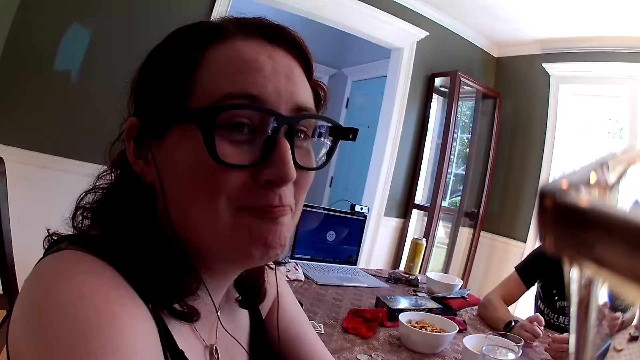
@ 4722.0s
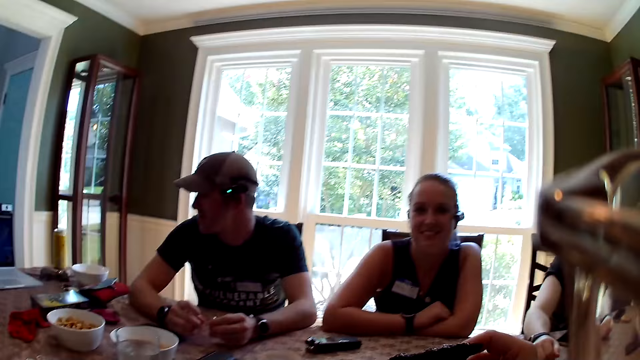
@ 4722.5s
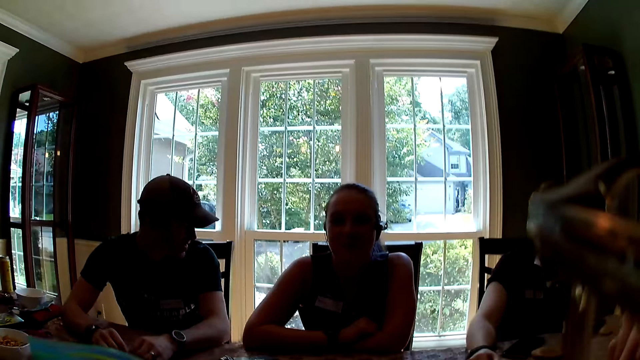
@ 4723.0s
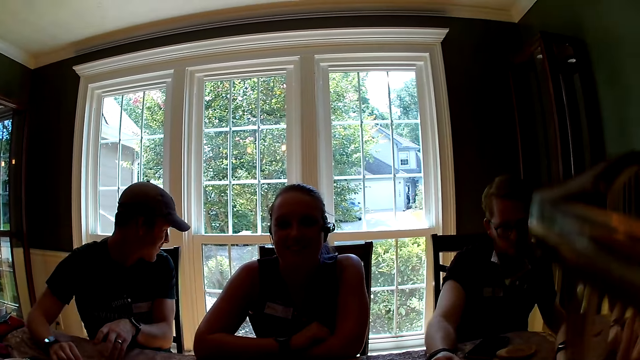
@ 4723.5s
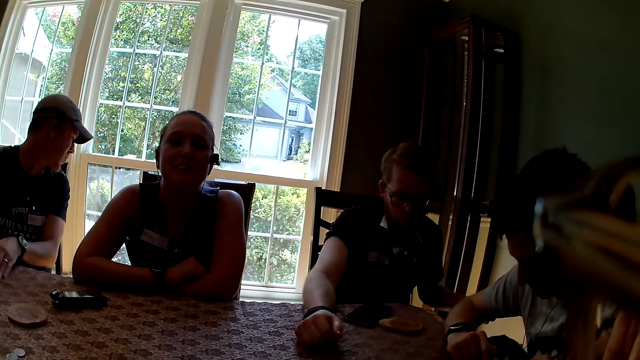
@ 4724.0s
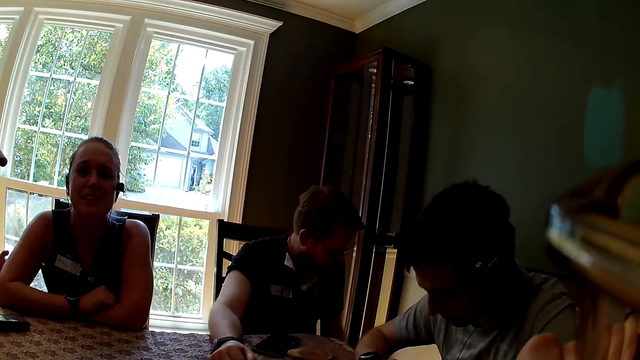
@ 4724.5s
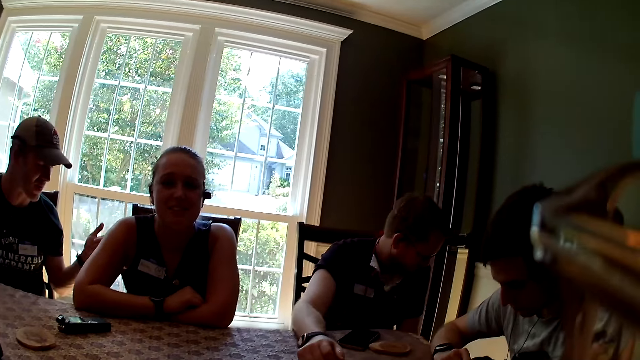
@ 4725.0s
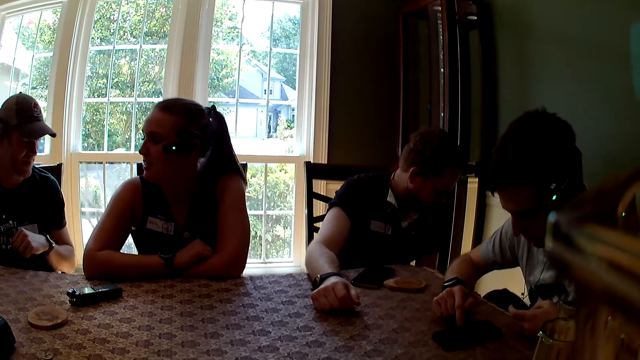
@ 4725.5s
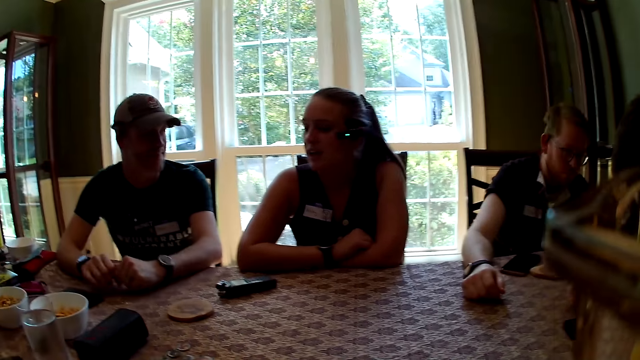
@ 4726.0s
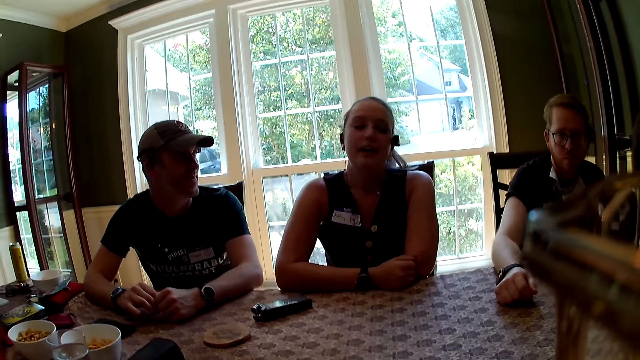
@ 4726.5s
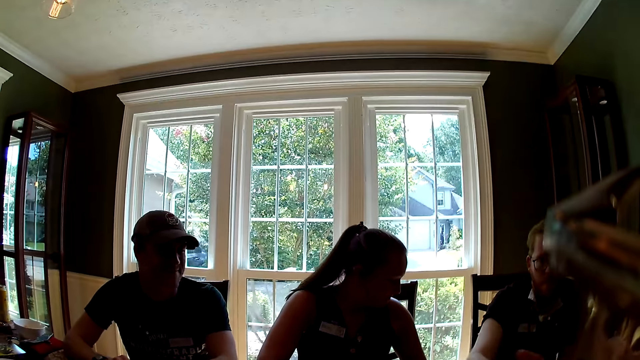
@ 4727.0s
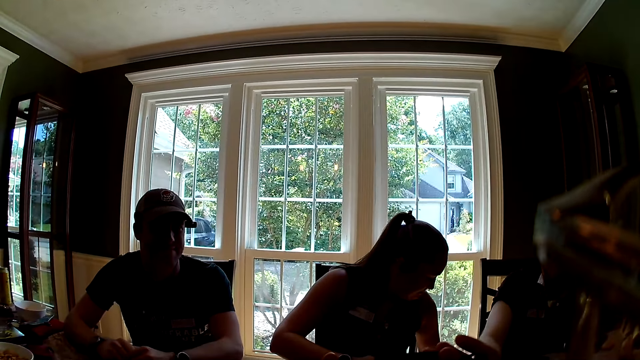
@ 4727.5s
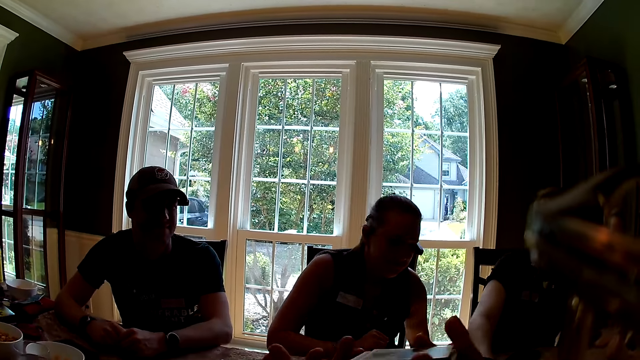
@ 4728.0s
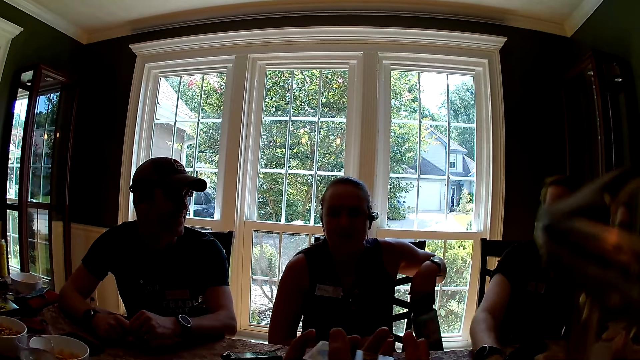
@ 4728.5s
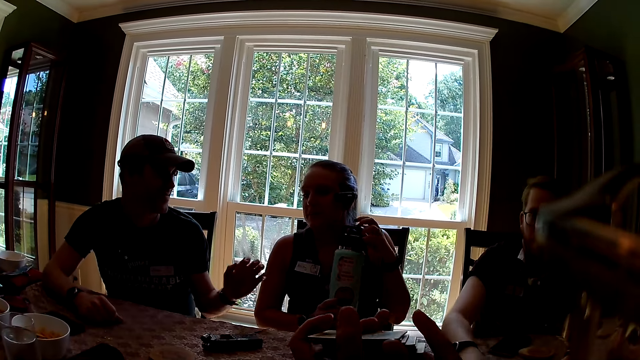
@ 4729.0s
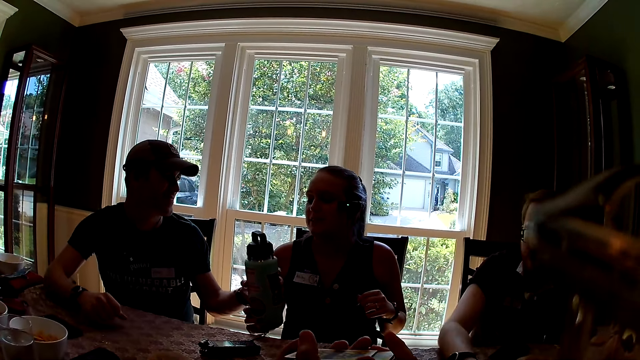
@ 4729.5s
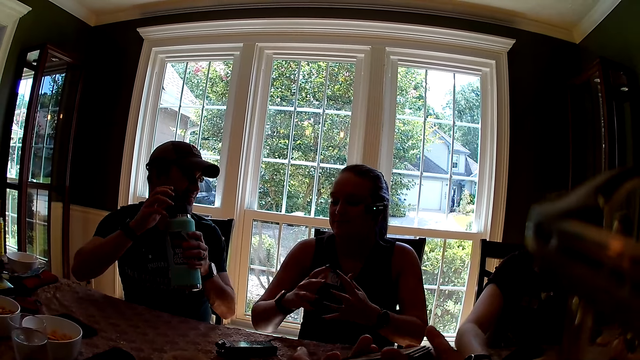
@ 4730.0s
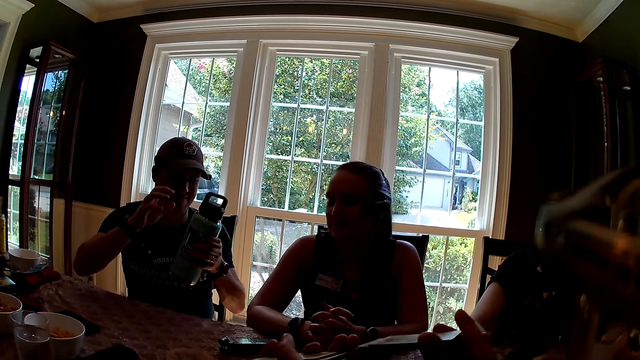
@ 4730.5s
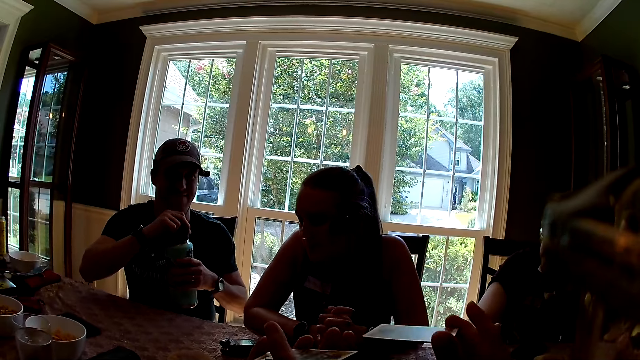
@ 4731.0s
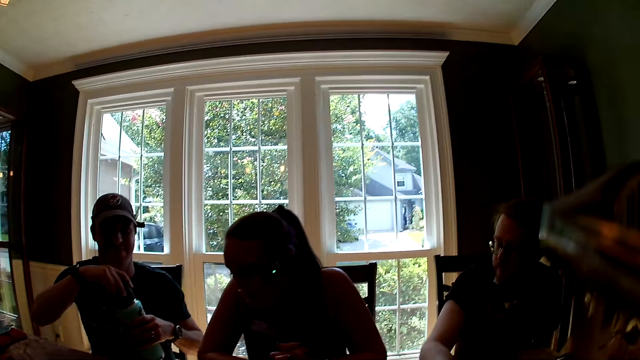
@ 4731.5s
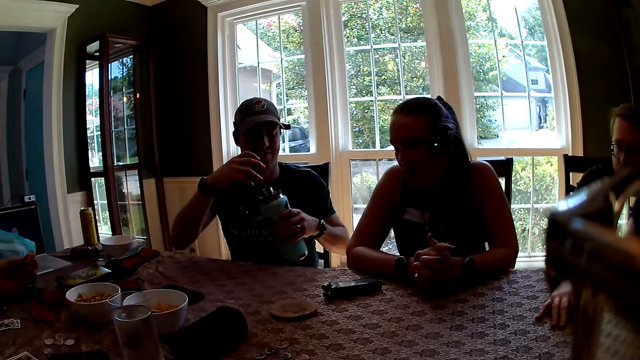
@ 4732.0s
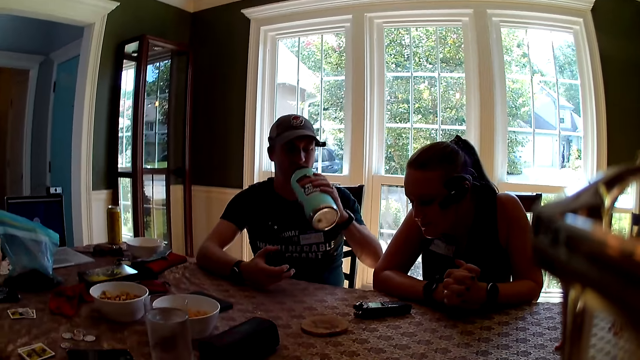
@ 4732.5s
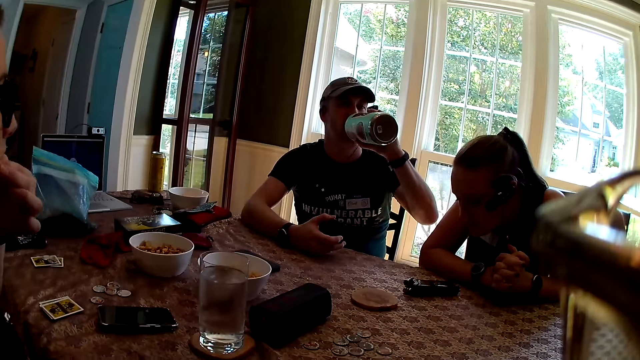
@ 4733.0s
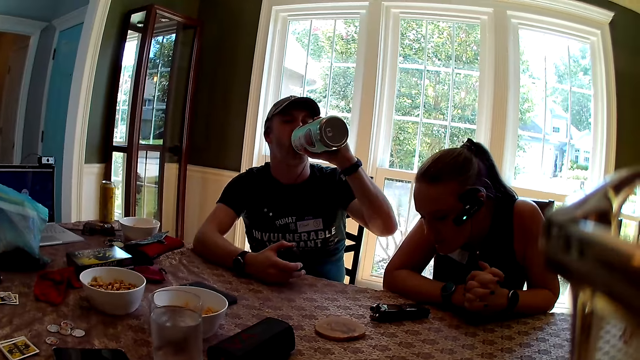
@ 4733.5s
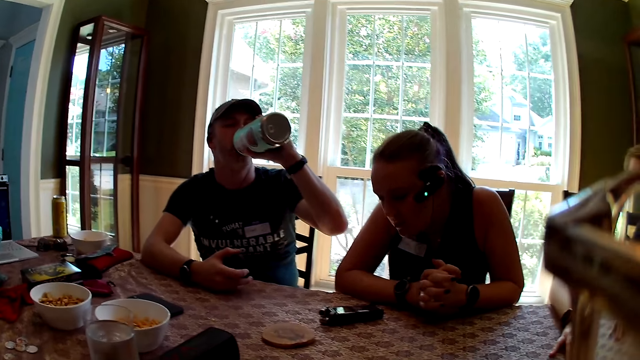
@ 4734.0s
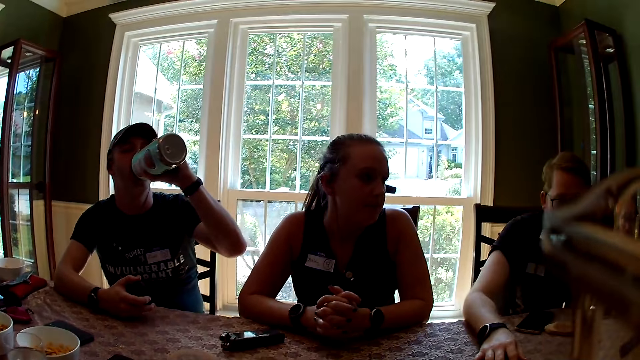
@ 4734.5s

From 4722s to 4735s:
A woman eats the cupcake in her right hand. The woman picks the storage bag from the table with her left hand. Another woman speaks to the camera wearer. A man speaks to the second woman. The camera wearer shuffles the pack of role cards in her hands. A third woman picks a flask from the floor with her left hand. The third woman passes the flask from her left hand to her right hand and gives the flask to the man with her right hand. The man takes the flask. The man shakes the flask with his left hand and opens the flask with his right hand. The camera wearer speaks to the group of people at the table. The first woman picks a cheese puff from a bowl on the table with her left hand. The man drinks the content of the flask in his left hand. The first woman eats the cheese puffs in her left hand.

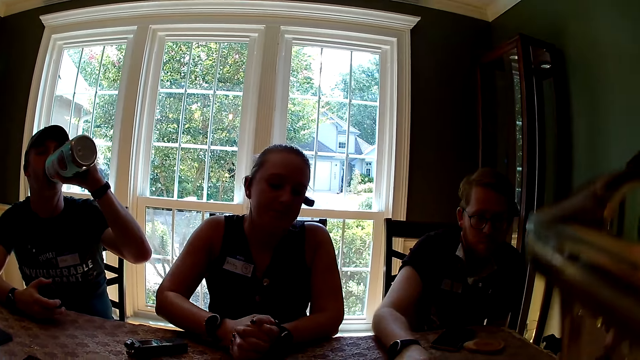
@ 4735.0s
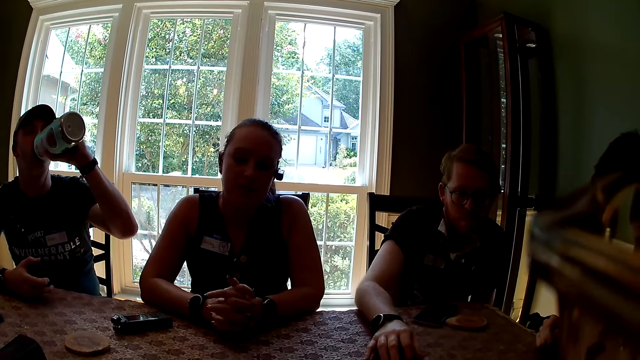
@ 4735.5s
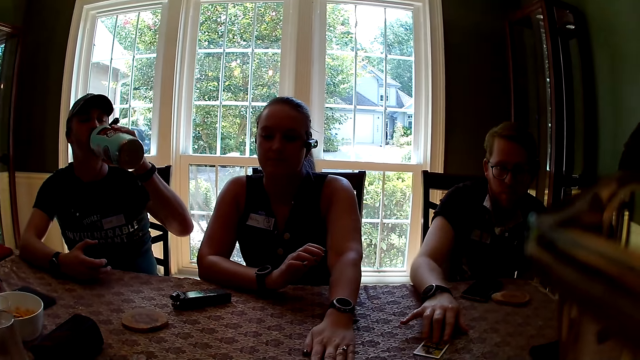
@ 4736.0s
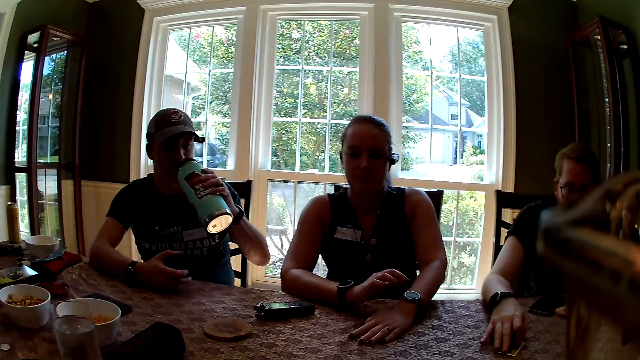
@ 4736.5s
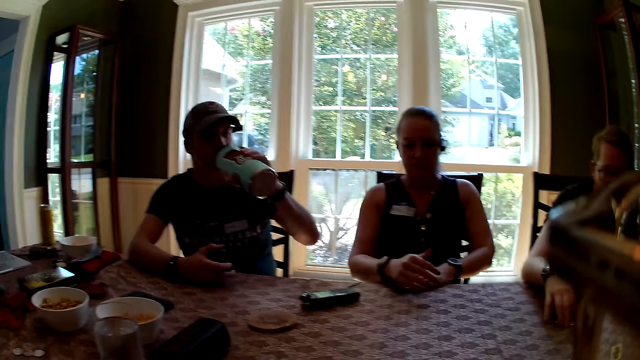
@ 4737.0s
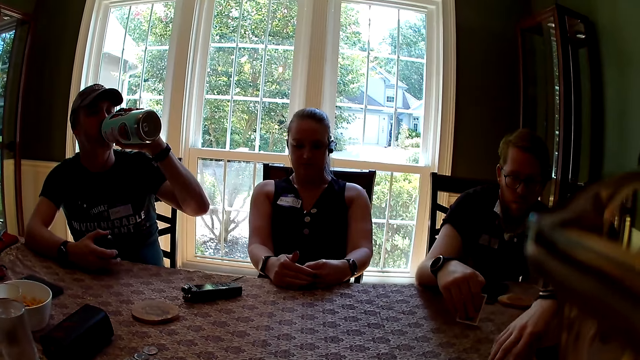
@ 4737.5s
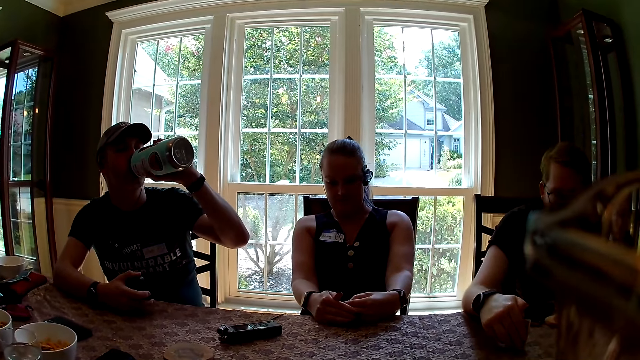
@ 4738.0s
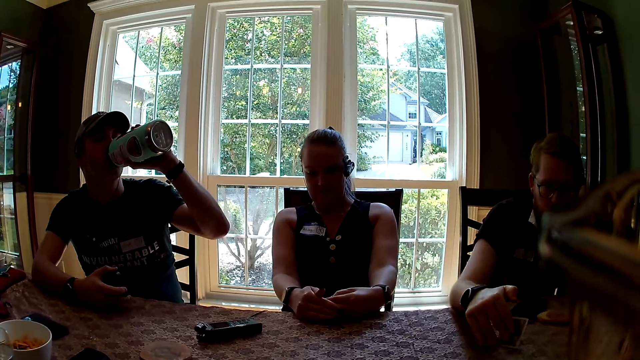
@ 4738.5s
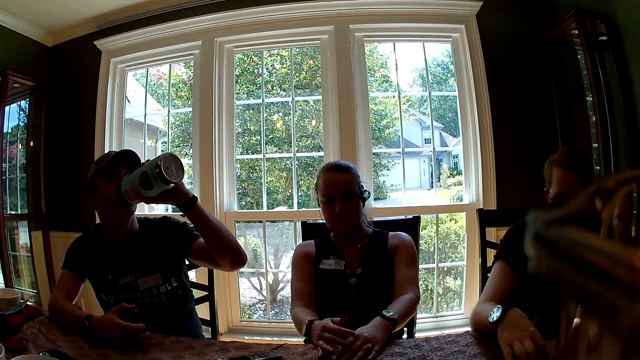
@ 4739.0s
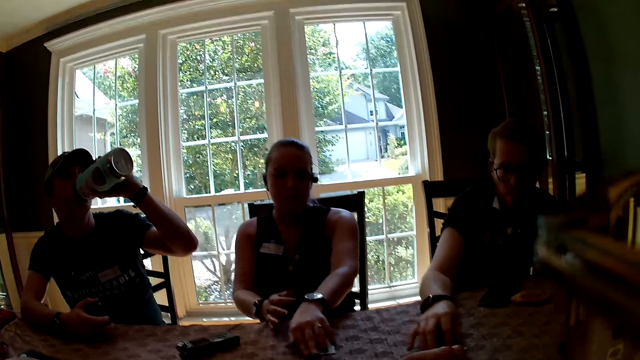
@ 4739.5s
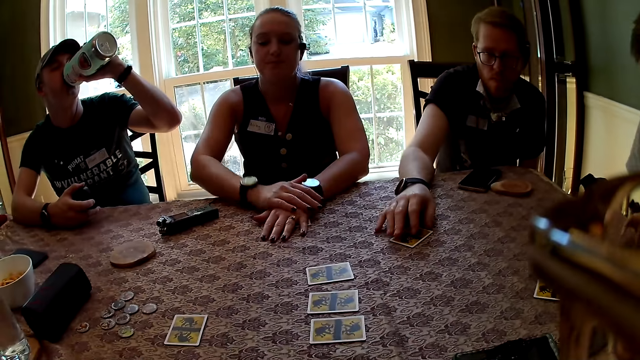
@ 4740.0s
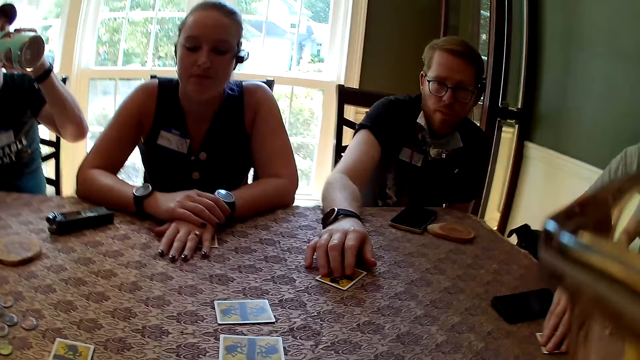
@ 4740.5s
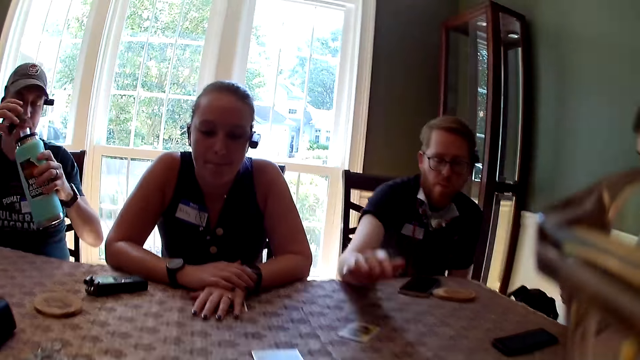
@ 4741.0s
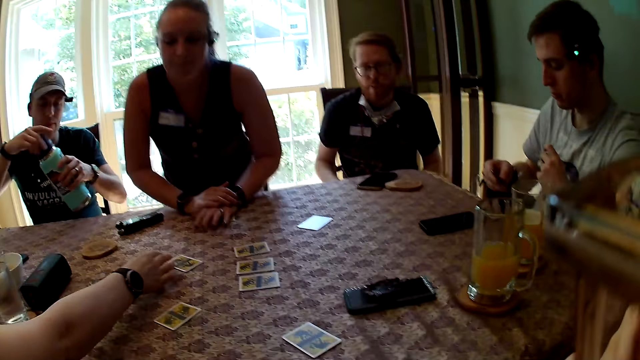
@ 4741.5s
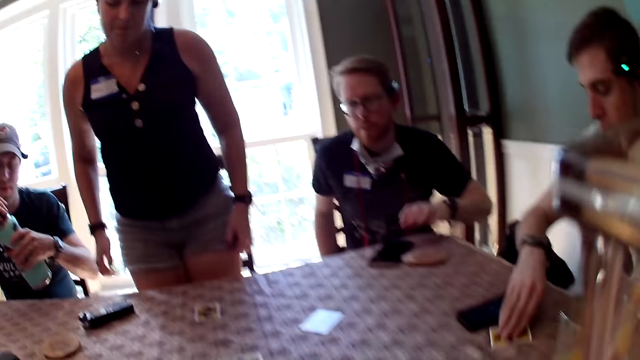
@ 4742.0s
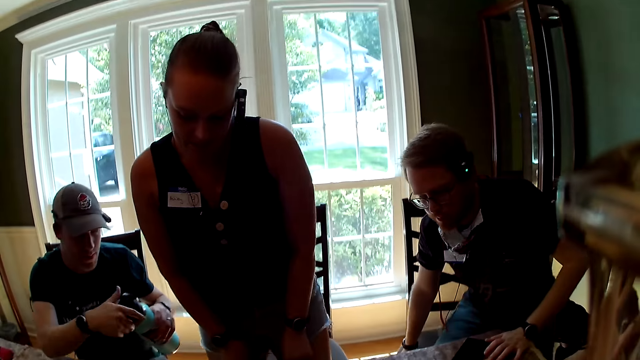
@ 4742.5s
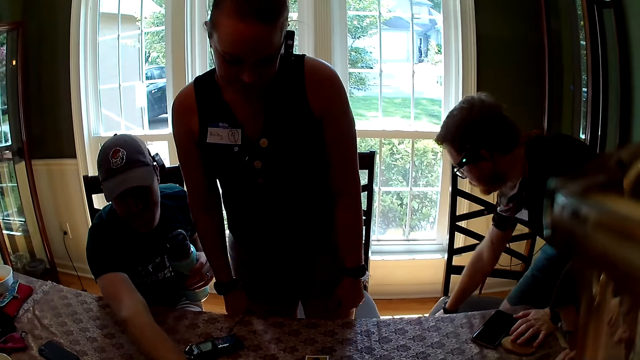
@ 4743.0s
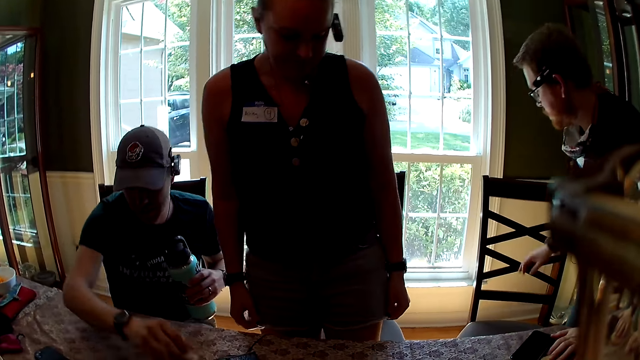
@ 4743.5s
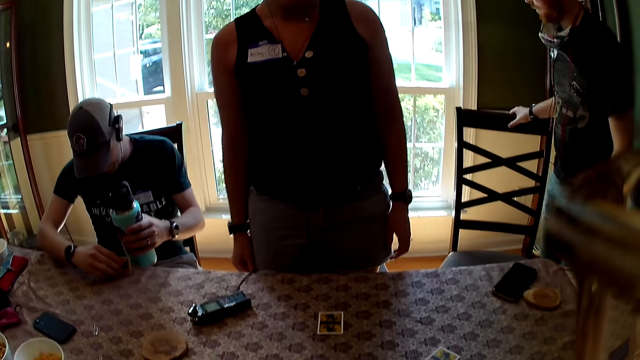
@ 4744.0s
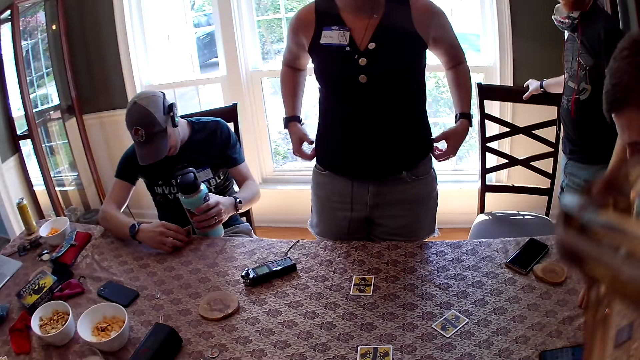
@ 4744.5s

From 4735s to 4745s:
A man picks a role card on the table with his right hand. A woman takes a werewolf card. The man checks the role card in his right hand. The woman checks the role card in her left hand. The camera wearer speaks to the group of people at the table. The first man touches the card. Another man picks a role card on the table with his right hand. Another woman moves a role card on the table with her right hand. The second man checks the role card in his right hand. A third man closes the flask with his right hand. The second man drops the role card on the table with his right hand. The first woman stands up. The third man picks a role card on the table with his right hand. The first man adjusts a chair with his right hand. The third man checks the role card in his right hand. The first man stands up.
